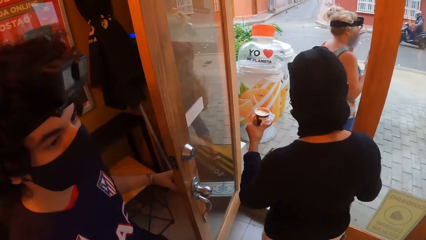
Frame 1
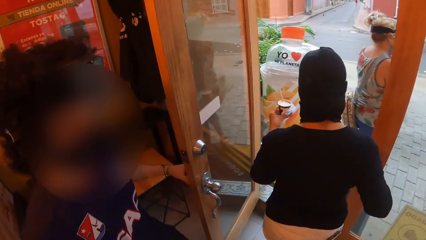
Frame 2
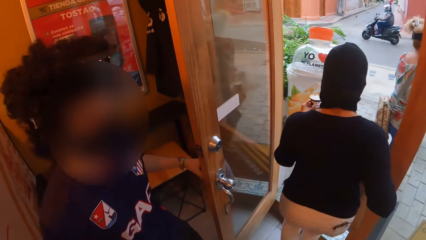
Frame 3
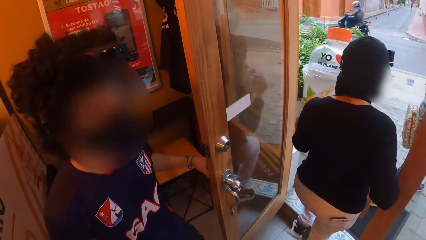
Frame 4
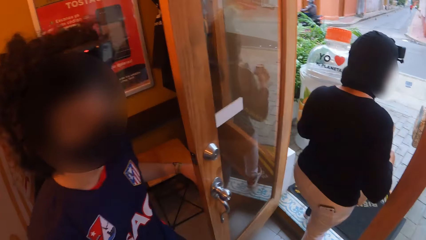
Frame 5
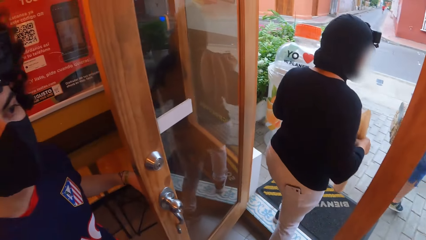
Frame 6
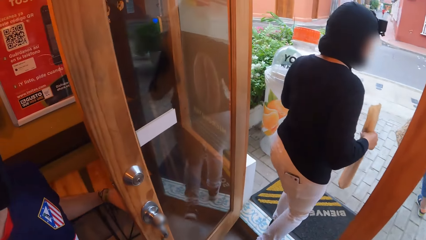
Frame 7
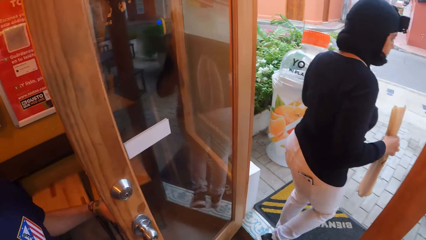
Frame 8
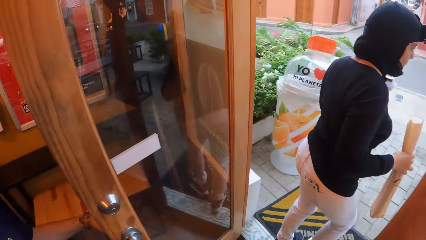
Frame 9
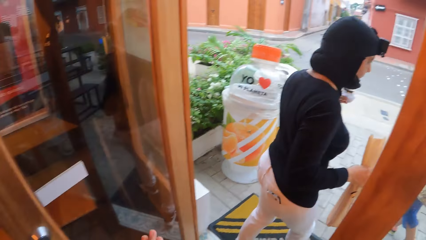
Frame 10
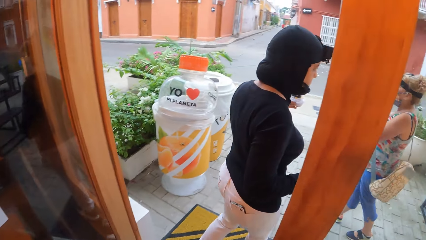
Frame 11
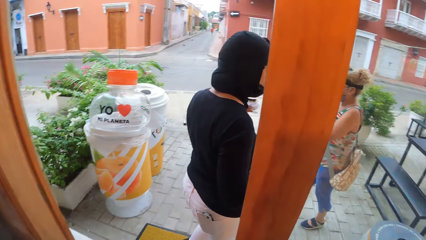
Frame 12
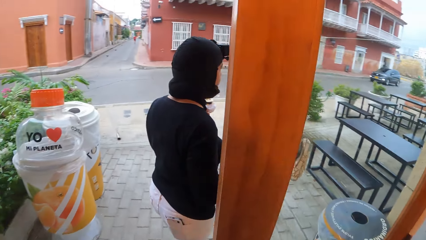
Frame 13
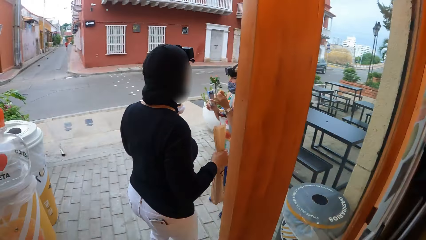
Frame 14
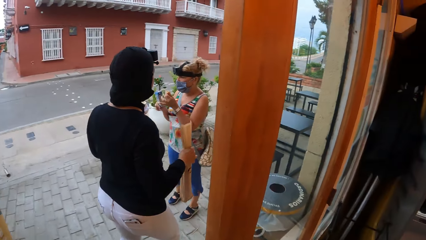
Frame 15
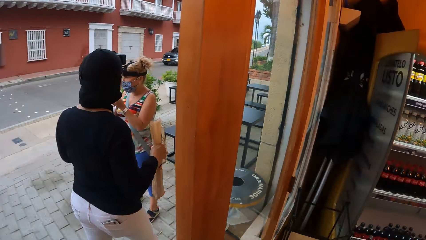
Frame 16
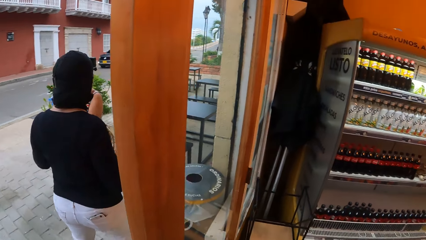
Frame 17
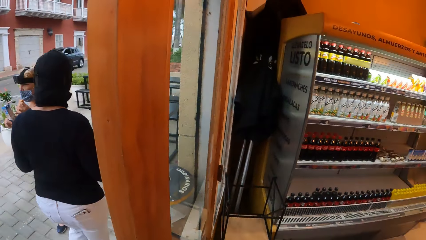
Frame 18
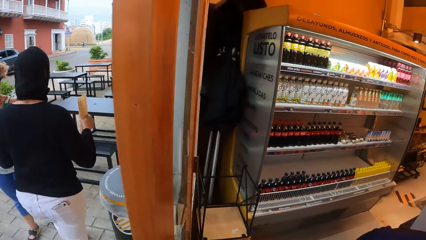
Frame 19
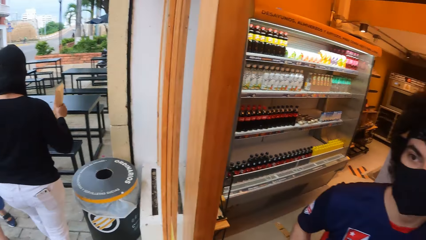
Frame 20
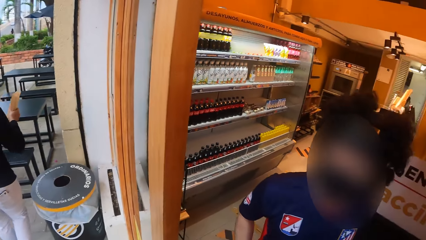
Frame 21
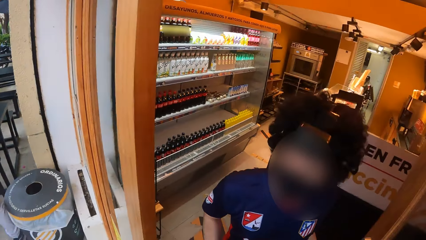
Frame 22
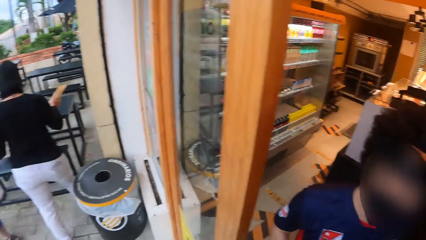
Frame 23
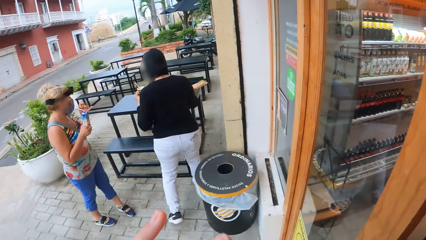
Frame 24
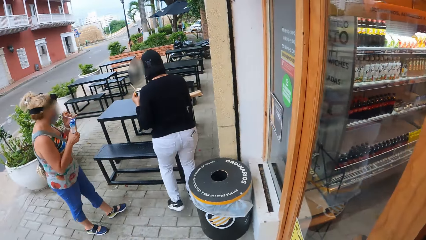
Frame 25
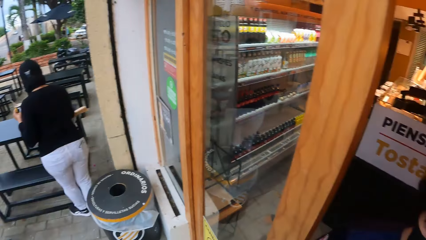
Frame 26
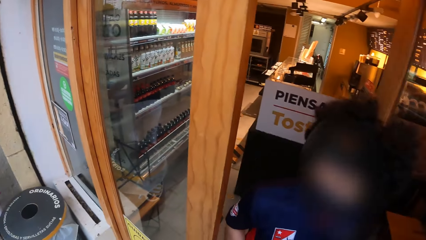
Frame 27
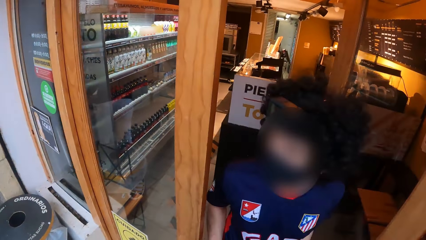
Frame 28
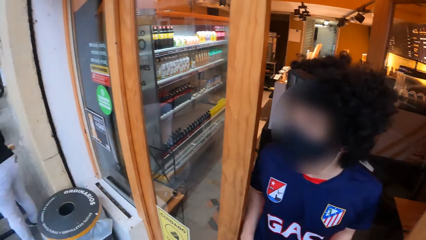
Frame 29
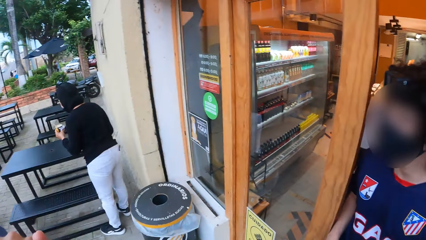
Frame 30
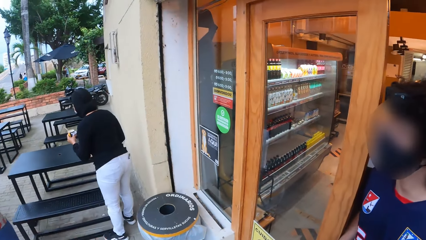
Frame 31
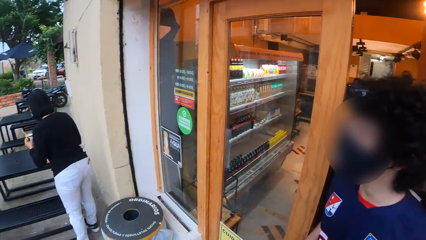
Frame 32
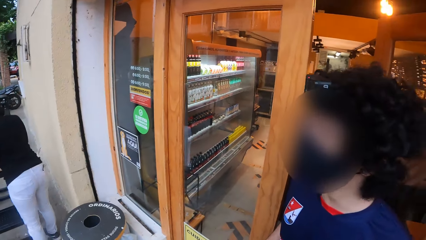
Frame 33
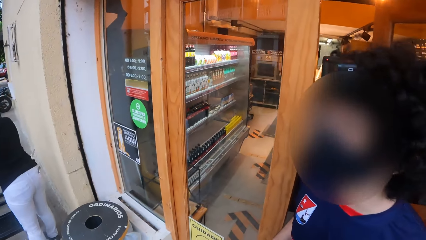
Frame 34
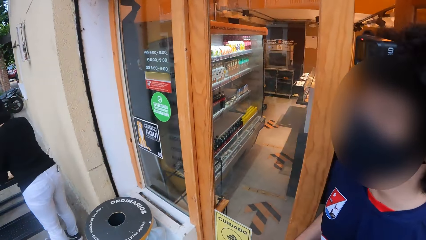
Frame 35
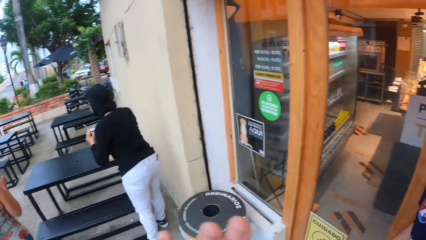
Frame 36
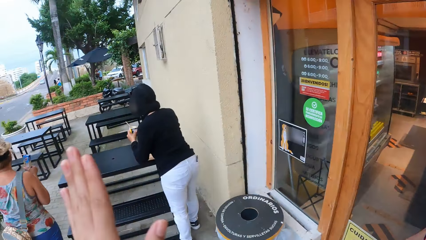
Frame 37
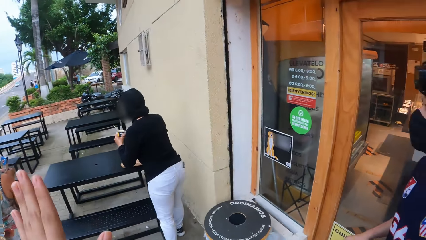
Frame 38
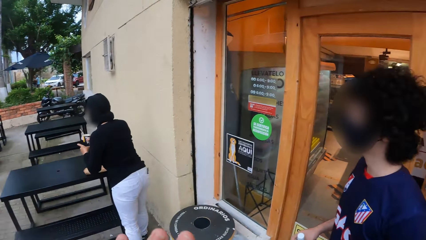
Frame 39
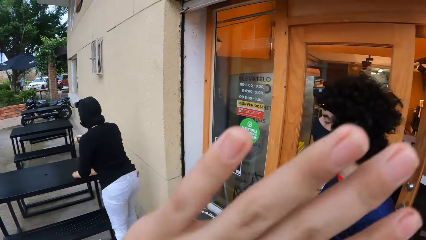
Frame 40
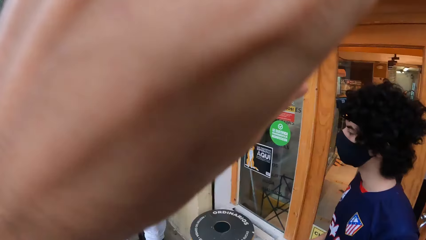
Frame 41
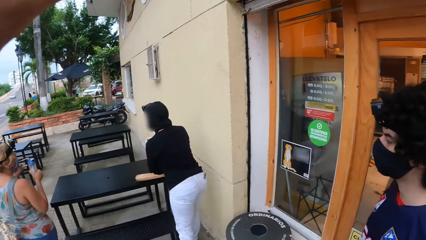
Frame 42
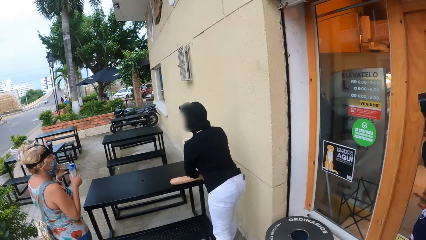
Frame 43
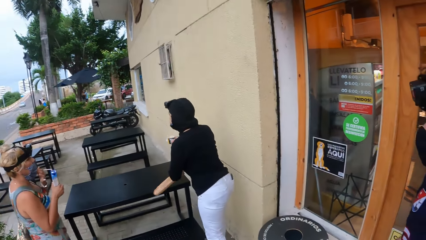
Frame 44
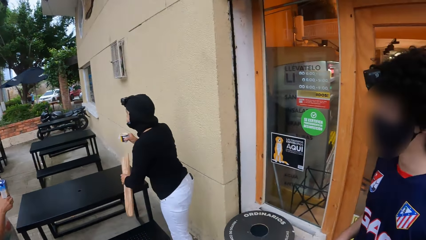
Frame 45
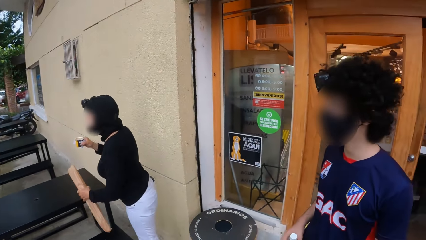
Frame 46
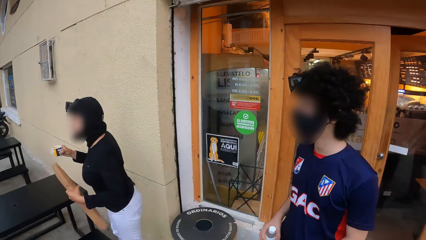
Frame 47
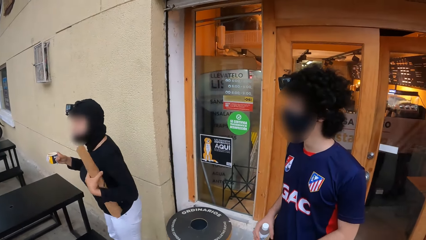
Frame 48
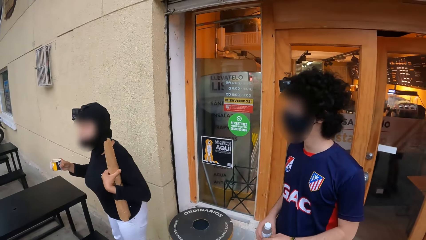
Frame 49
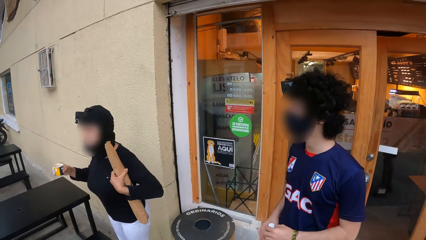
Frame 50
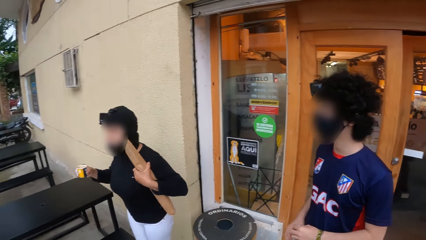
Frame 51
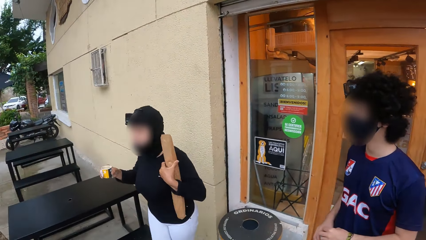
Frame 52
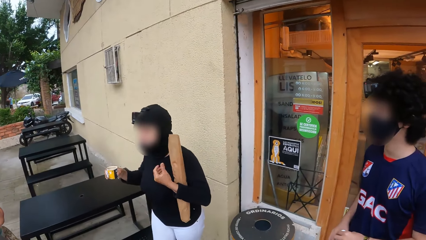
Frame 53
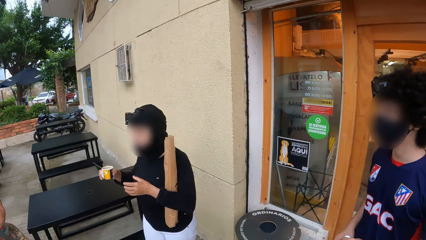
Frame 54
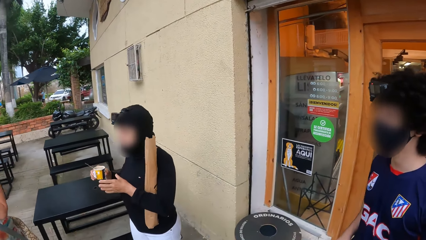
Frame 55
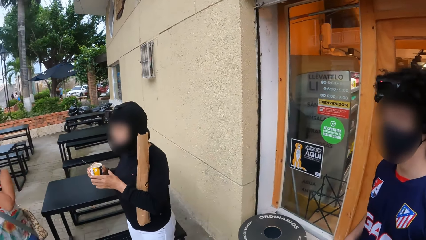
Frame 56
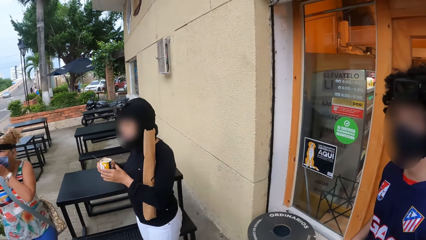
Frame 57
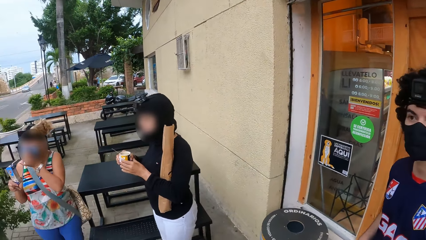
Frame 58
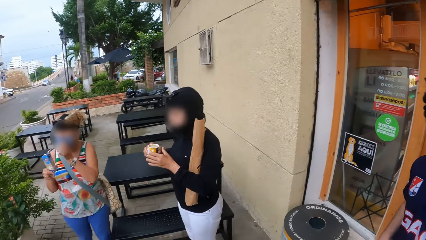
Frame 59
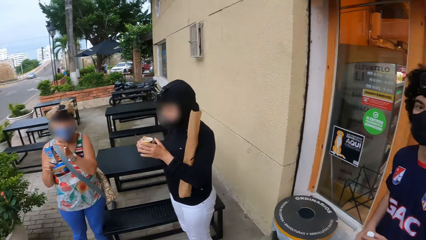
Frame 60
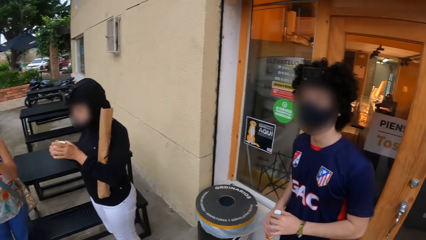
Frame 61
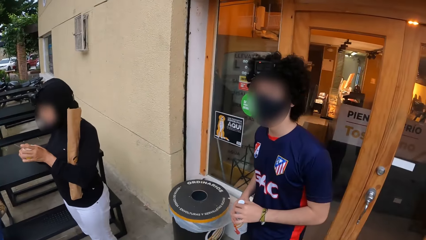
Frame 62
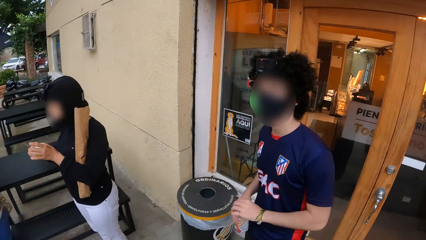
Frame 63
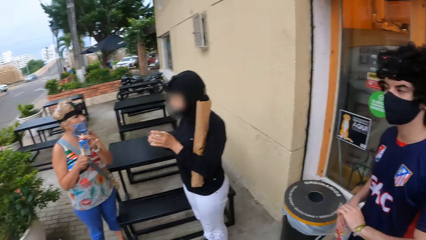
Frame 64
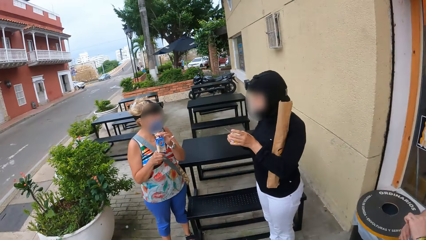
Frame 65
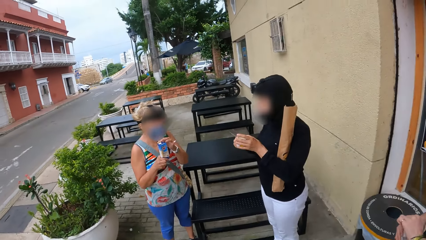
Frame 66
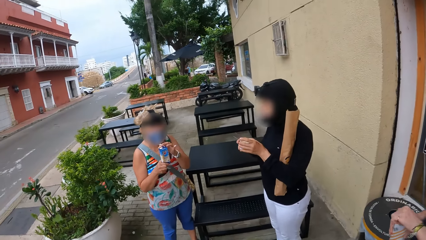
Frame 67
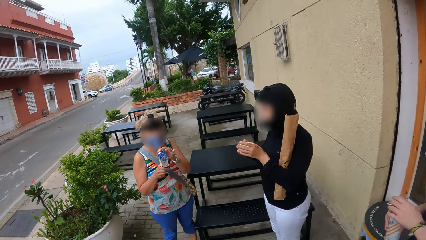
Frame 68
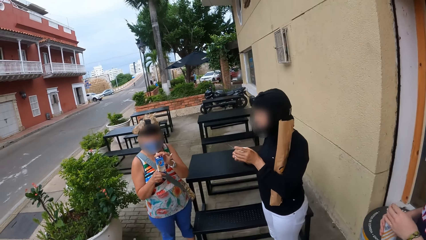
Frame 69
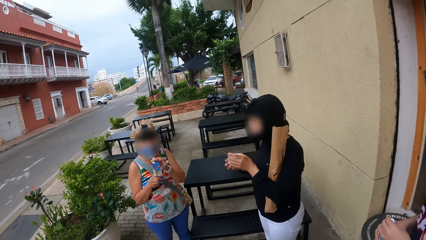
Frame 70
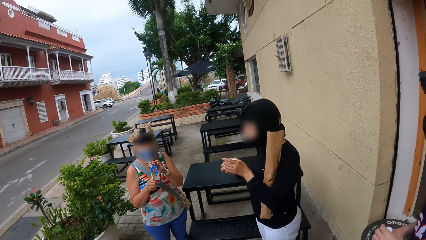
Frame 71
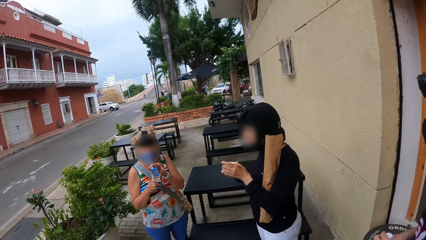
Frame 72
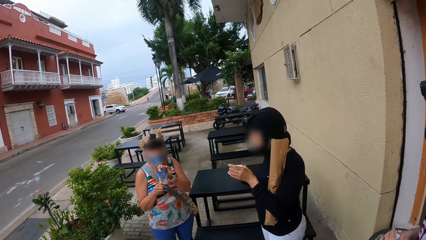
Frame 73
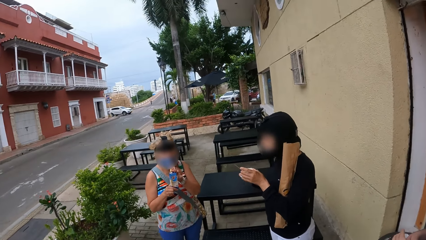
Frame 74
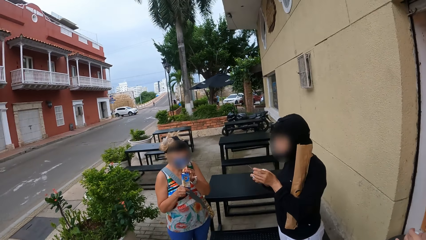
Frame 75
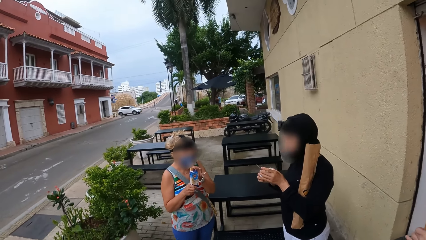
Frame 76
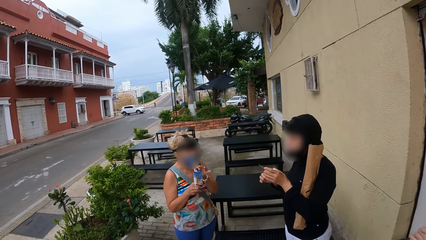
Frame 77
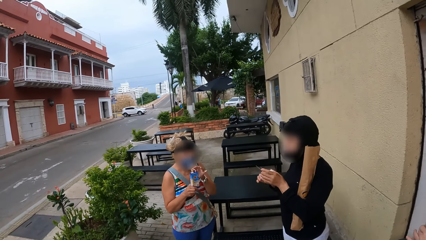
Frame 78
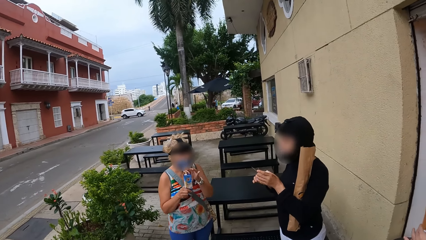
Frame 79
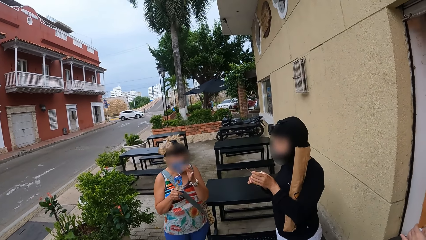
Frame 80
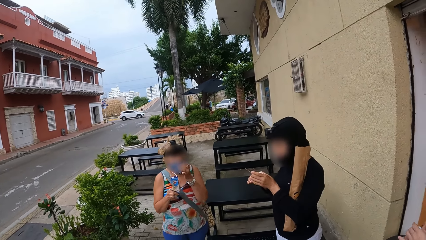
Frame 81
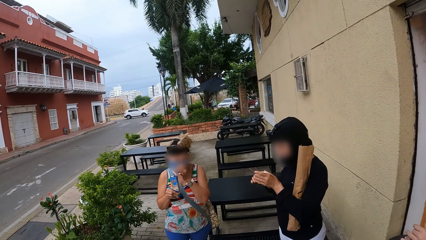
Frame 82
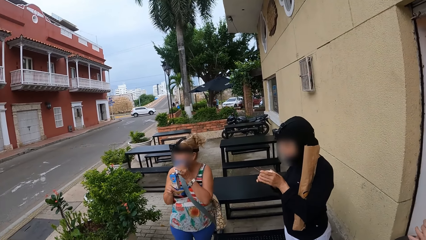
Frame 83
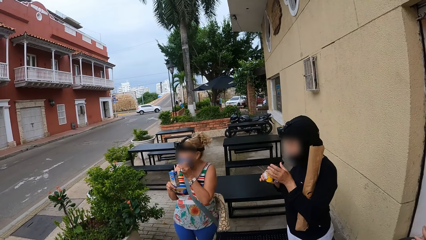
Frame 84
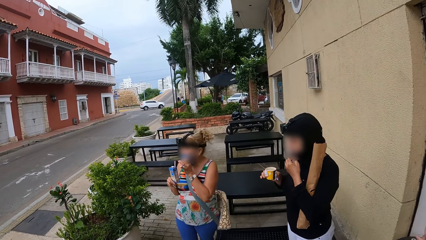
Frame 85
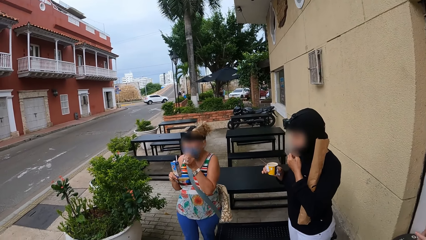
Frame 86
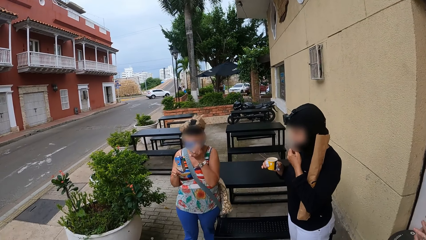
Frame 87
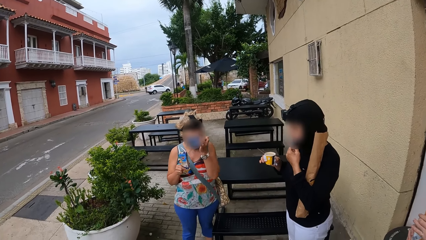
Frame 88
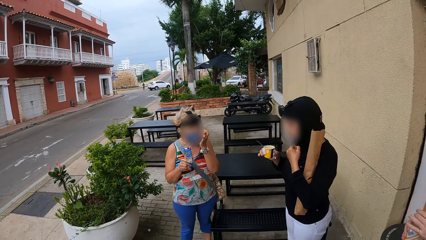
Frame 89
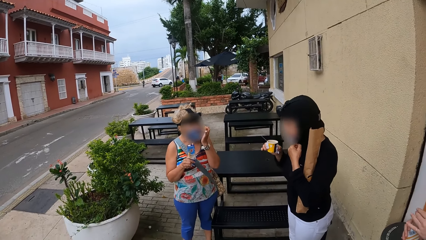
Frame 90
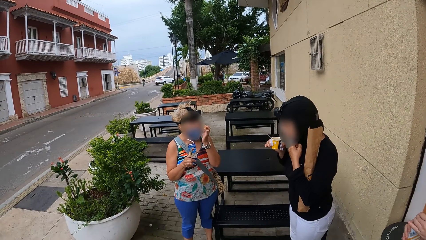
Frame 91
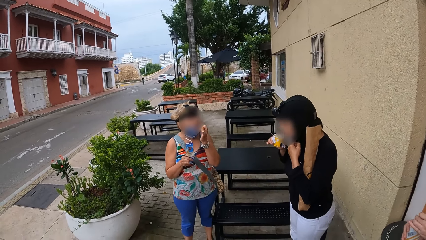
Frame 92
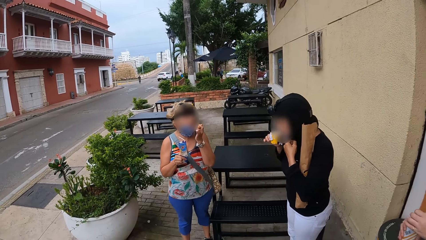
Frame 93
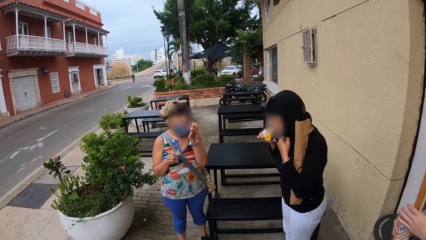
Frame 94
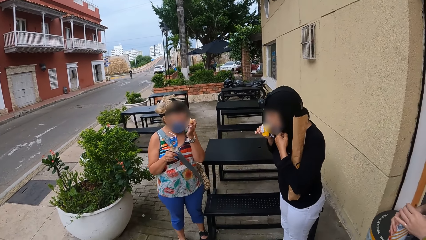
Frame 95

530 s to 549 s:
A woman walks out of the shop. The camera wearer walks out of the shop. A man walks out of the shop. The woman drops a paper on the table. The camera wearer moves a hand. The woman picks up the paper. The camera wearer looks across the road. The woman interacts with another woman.
